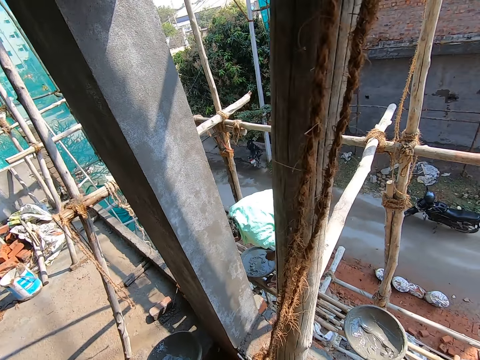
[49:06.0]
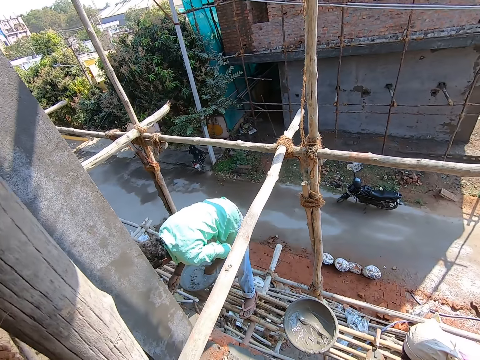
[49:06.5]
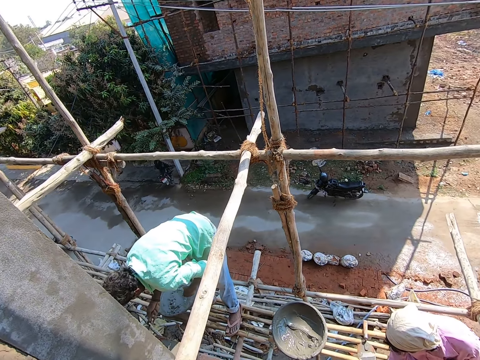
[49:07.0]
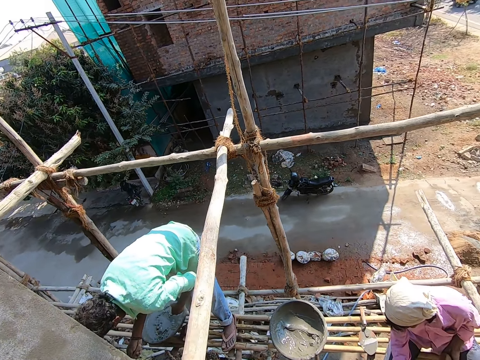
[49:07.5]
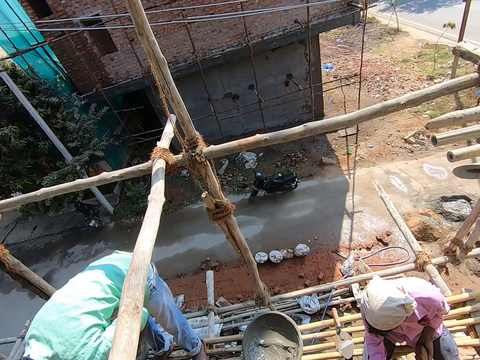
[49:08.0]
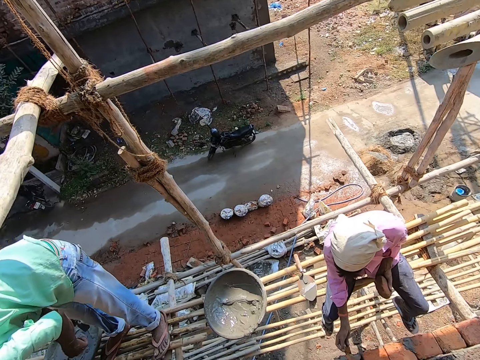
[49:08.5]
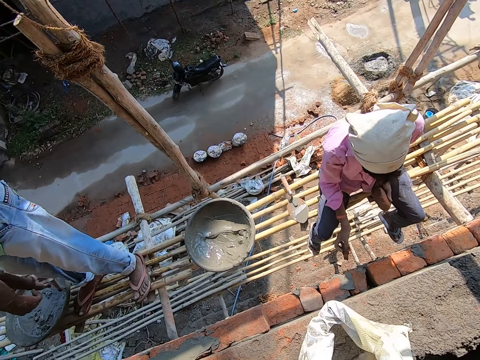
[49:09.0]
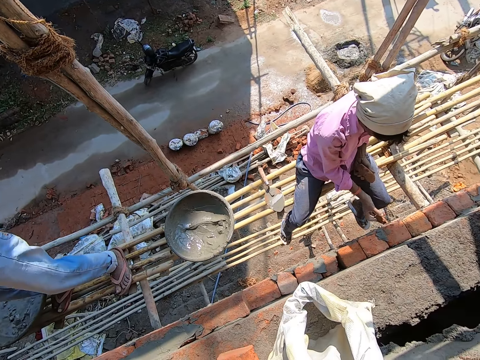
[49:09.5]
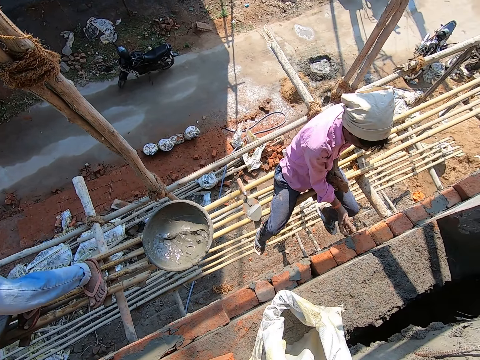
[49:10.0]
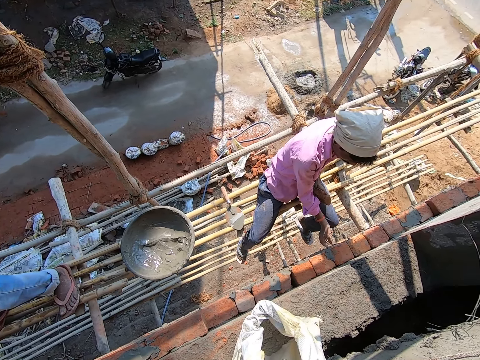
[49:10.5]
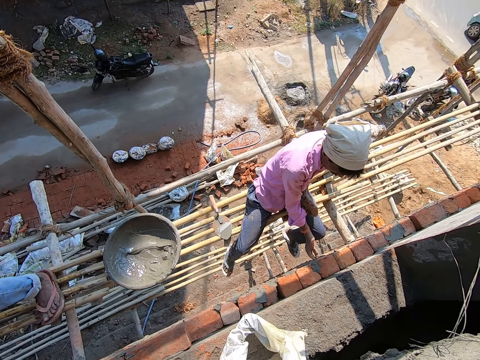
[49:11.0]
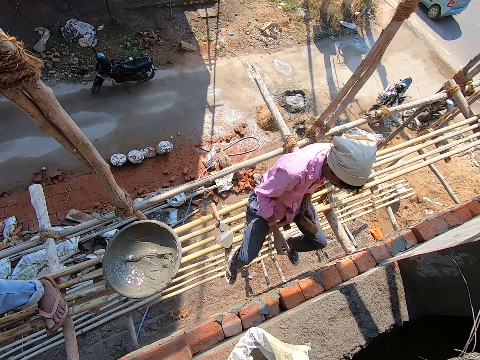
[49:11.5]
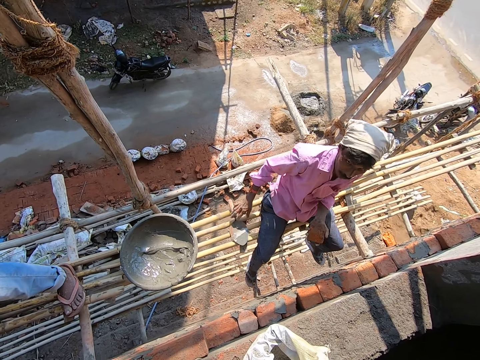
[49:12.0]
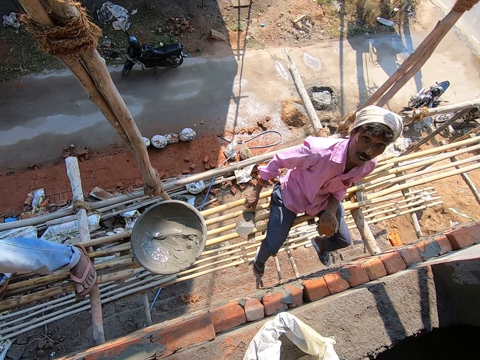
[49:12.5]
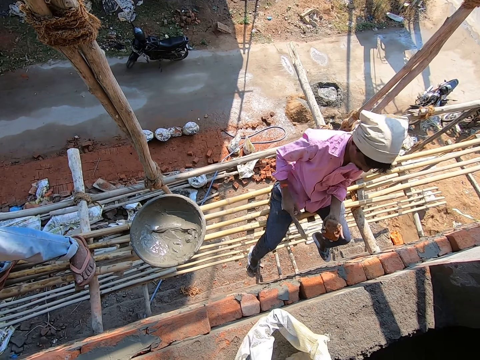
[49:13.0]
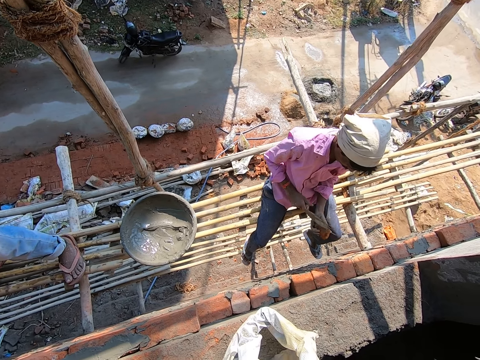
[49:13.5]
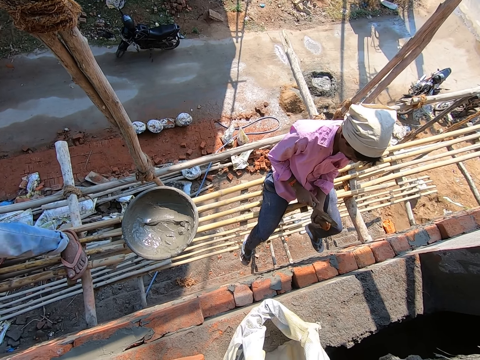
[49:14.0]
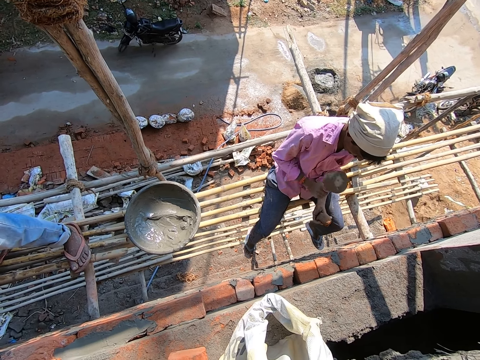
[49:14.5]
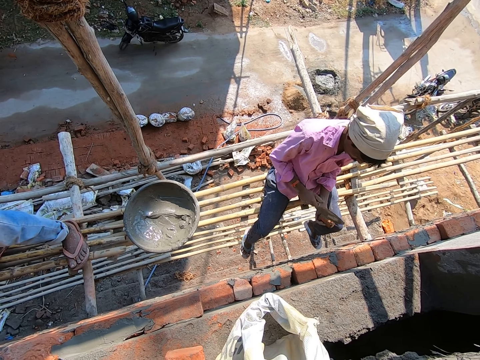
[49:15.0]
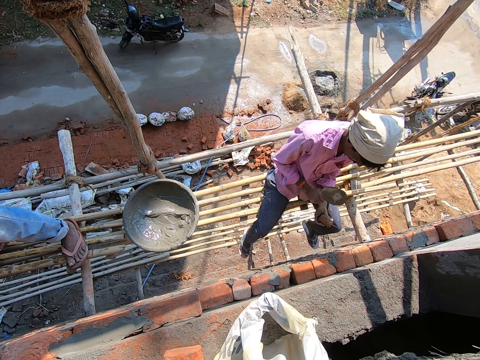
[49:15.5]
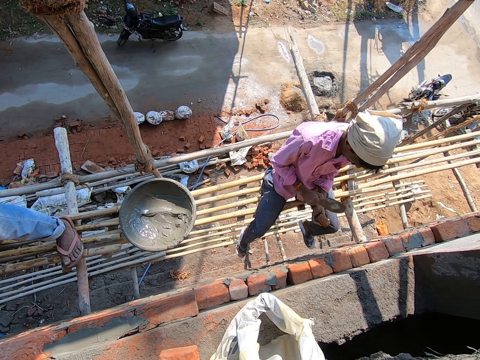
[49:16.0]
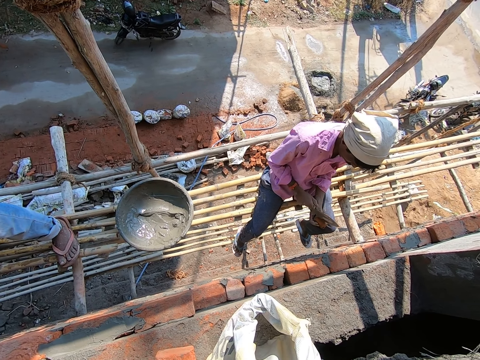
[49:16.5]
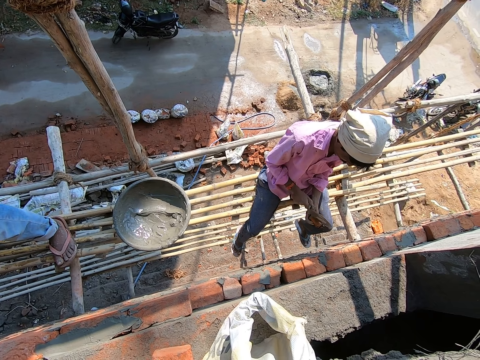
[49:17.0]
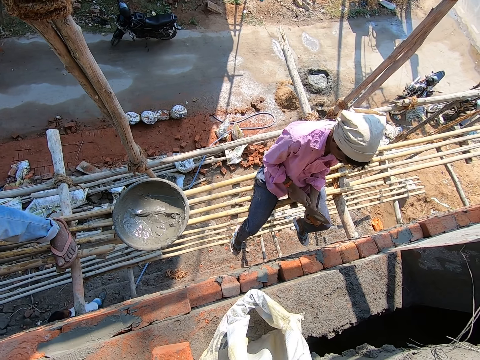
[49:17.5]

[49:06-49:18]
The camera wearer drops the sack. They interact with the man. The man chips a brick with the trowel in his right hand.

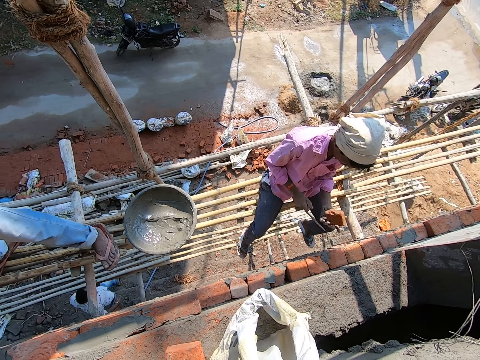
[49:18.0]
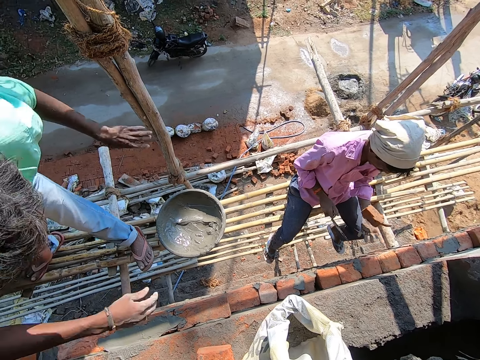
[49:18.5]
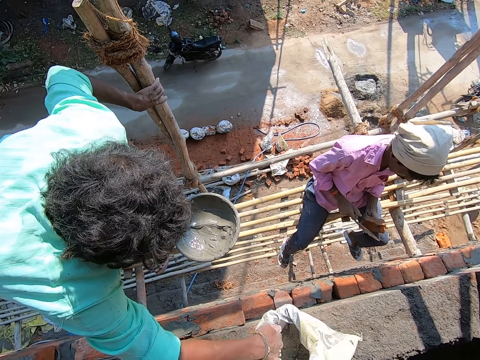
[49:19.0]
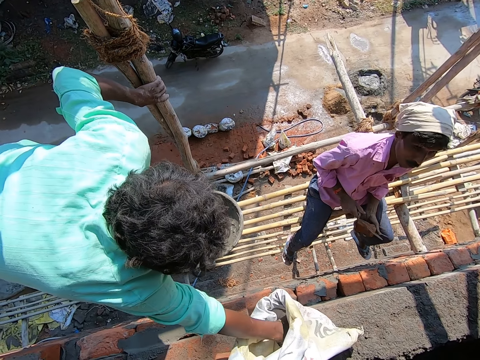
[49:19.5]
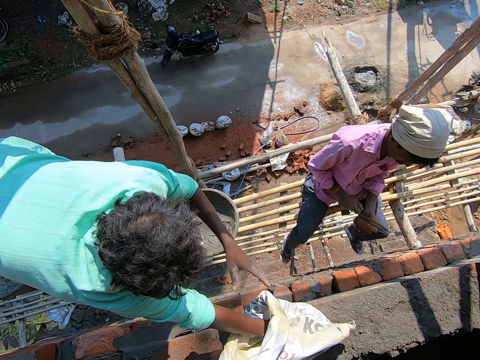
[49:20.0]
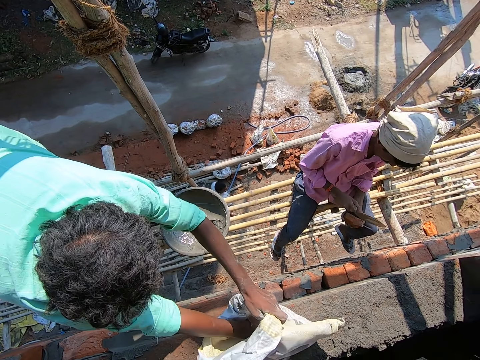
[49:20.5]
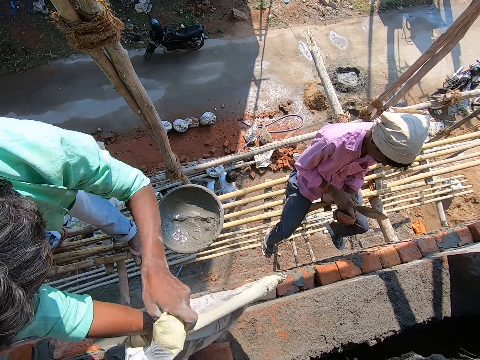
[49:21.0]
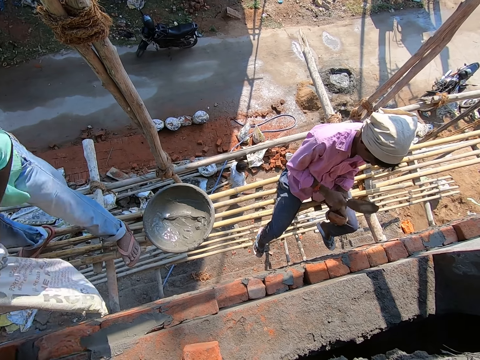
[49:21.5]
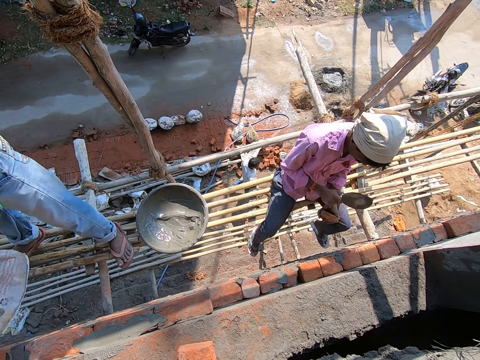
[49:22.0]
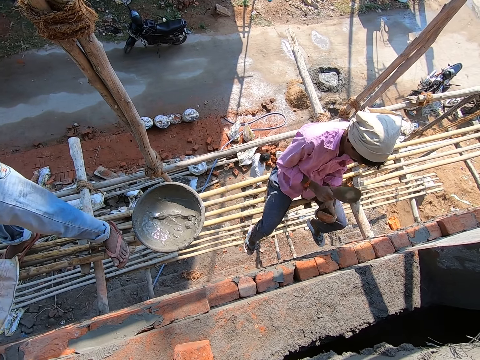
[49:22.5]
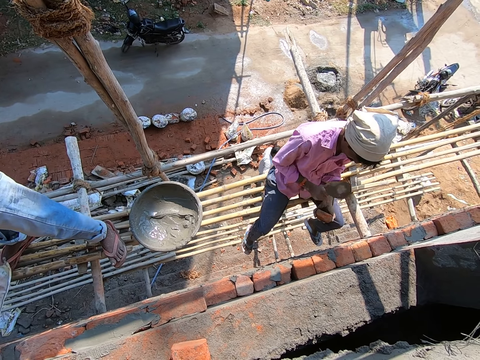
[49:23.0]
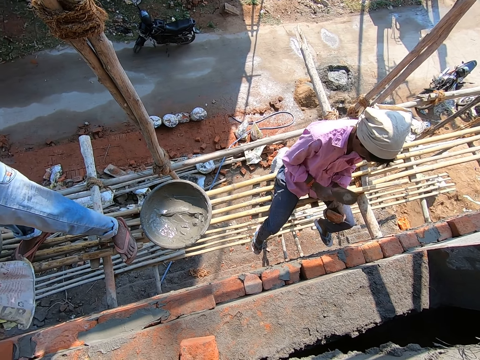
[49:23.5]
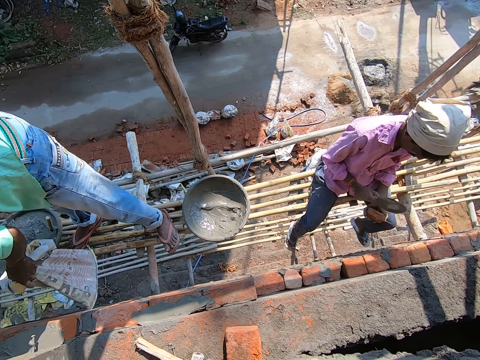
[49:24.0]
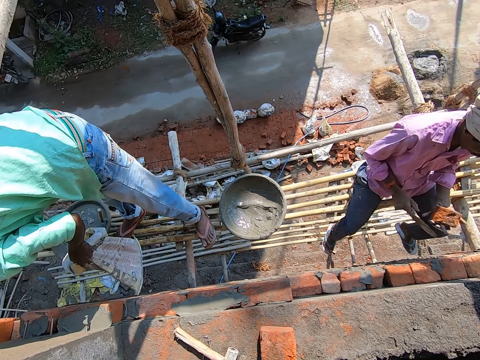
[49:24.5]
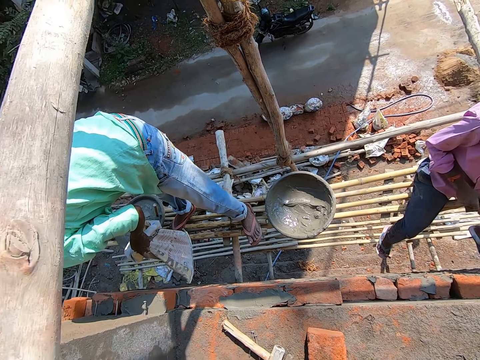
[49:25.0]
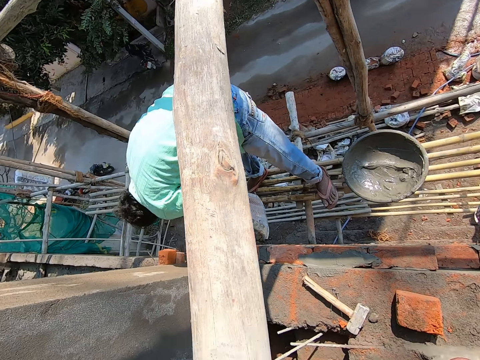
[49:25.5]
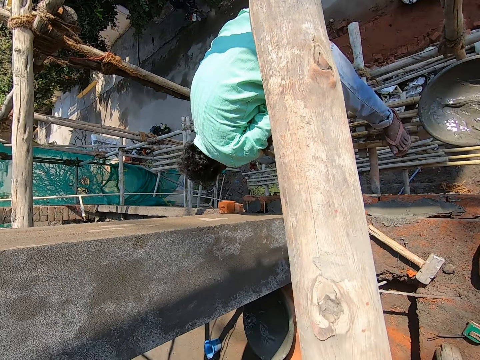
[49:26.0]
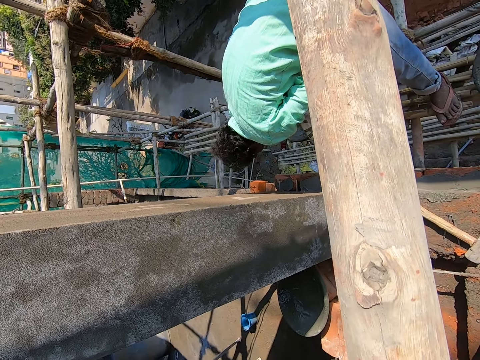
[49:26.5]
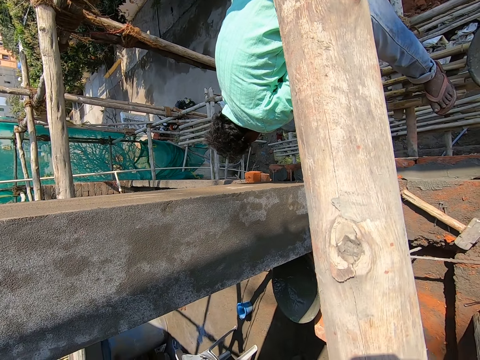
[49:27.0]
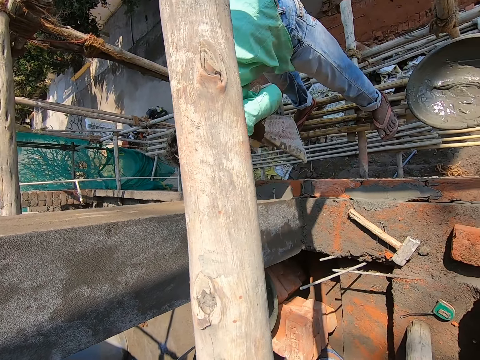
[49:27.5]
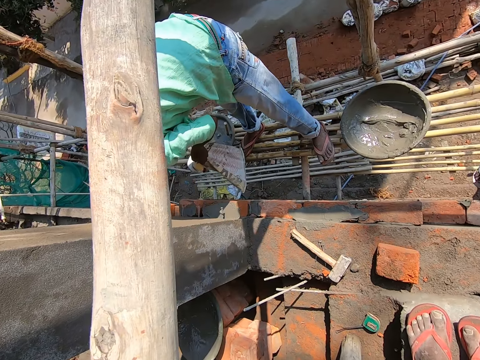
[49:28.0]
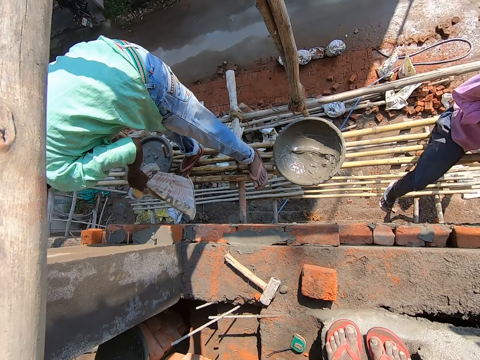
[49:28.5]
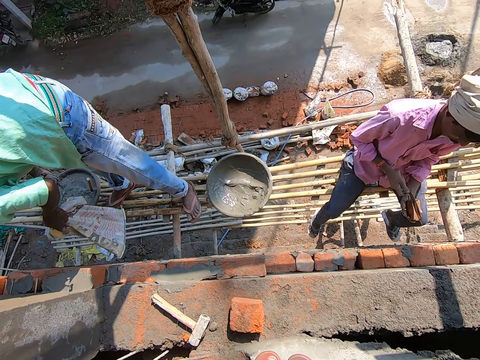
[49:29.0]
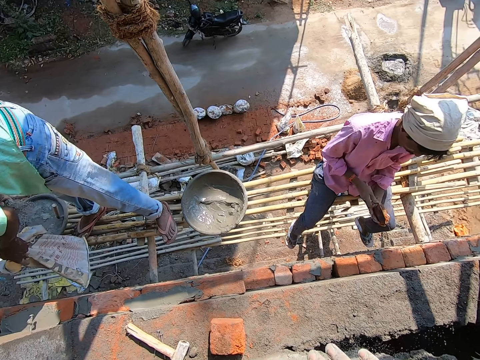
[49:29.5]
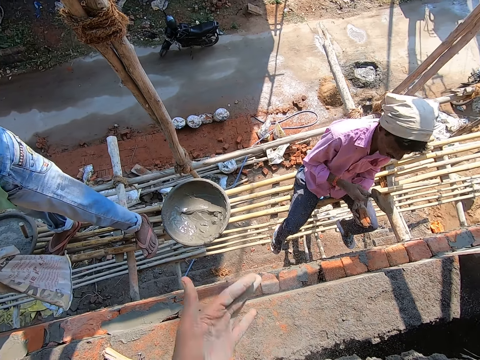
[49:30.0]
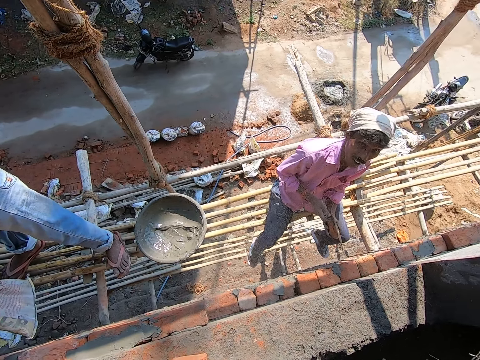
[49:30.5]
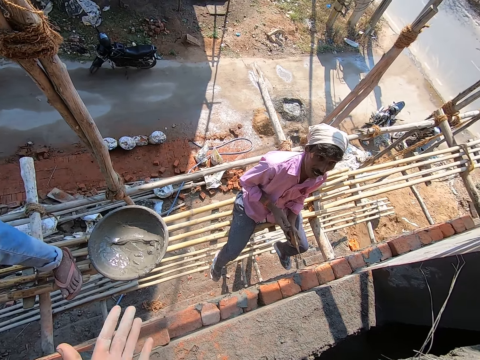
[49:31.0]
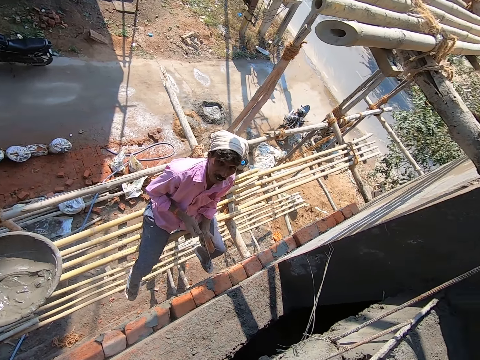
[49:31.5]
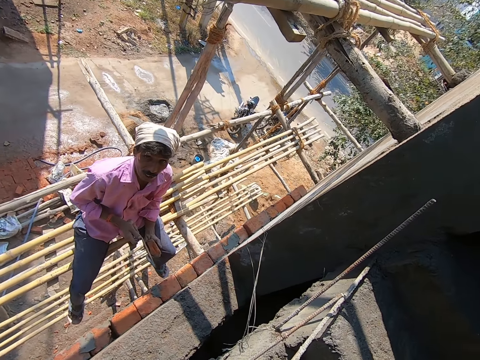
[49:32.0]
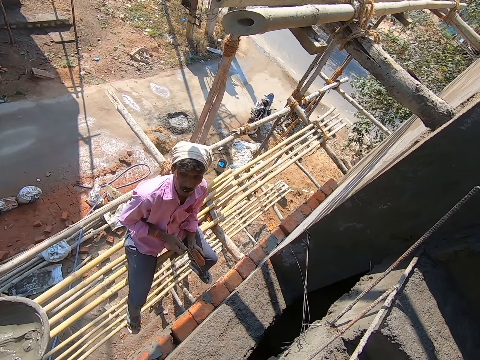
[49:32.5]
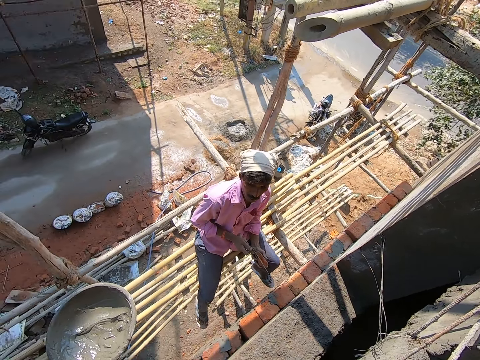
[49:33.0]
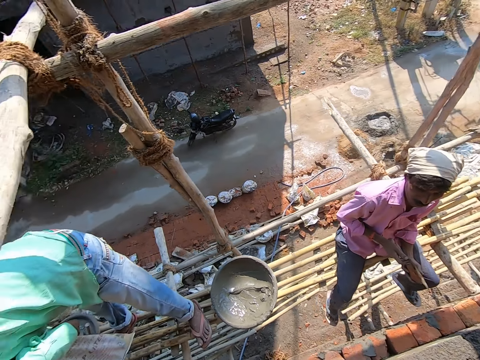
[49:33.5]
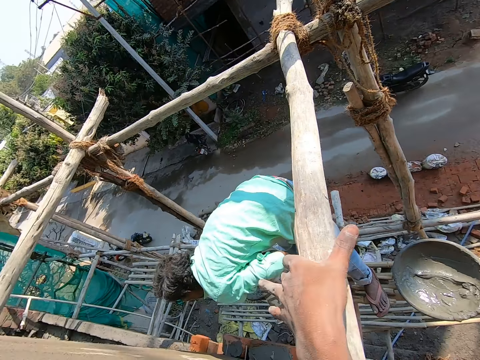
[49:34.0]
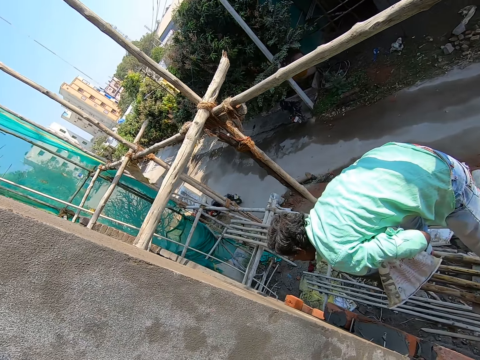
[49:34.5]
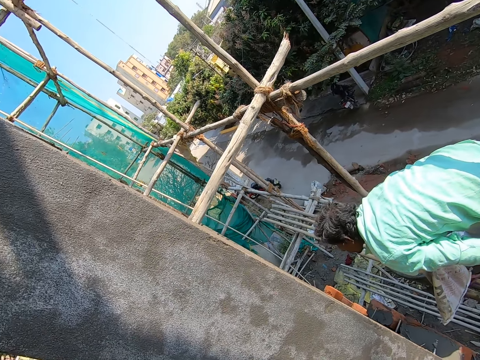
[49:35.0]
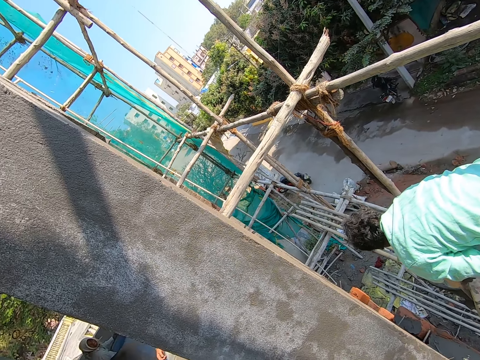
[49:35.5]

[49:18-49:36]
A man picks a sack from the floor with both hands. The camera wearer looks around. They interact with another man. They rub hands. The other man interacts with the camera wearer. The camera wearer places a hand on wood.
